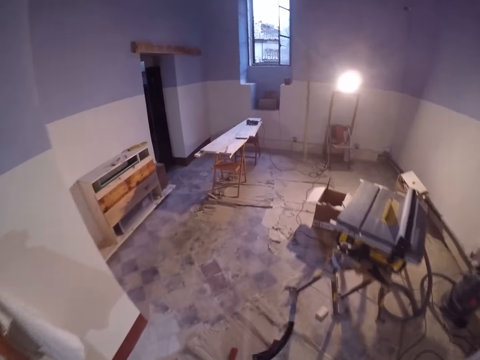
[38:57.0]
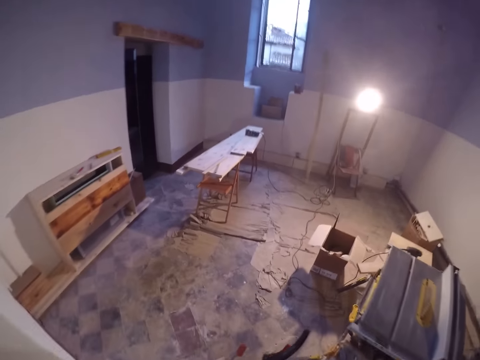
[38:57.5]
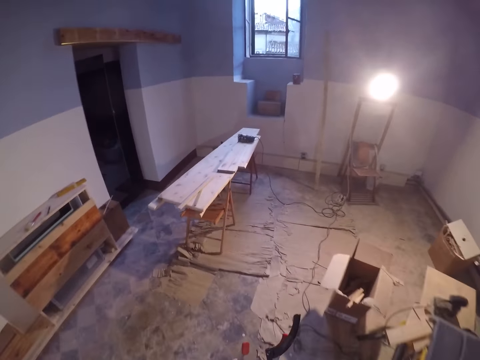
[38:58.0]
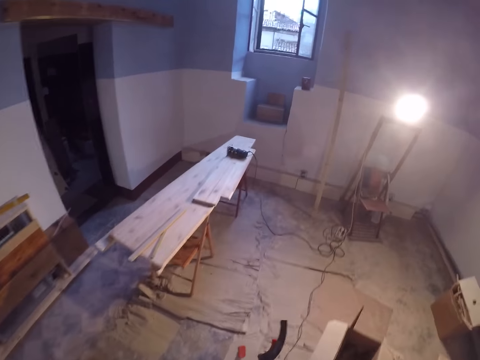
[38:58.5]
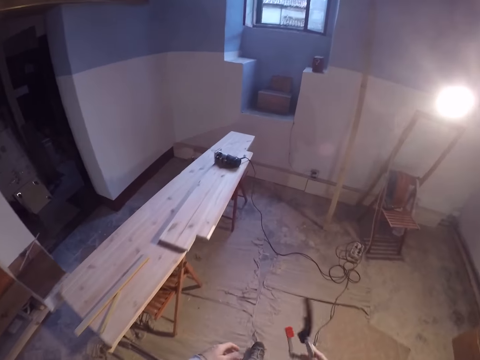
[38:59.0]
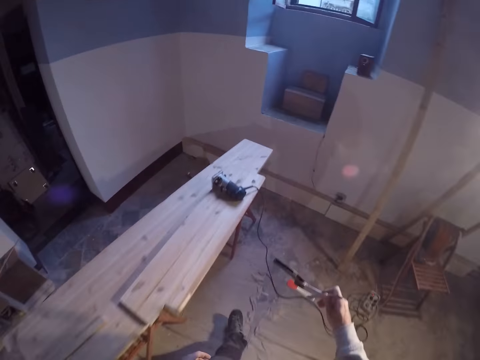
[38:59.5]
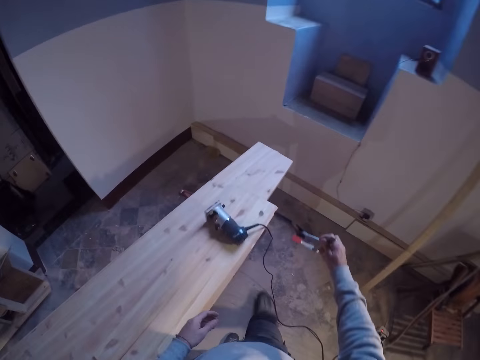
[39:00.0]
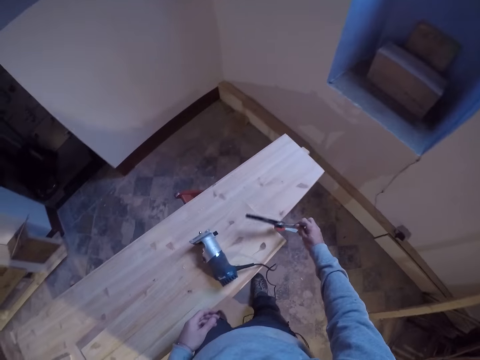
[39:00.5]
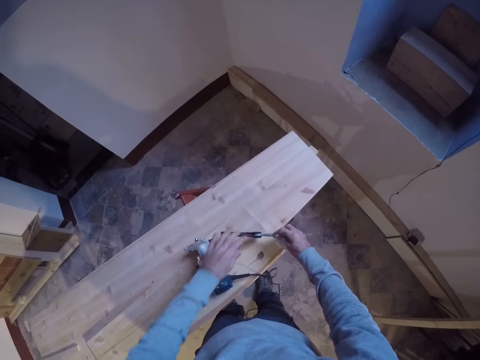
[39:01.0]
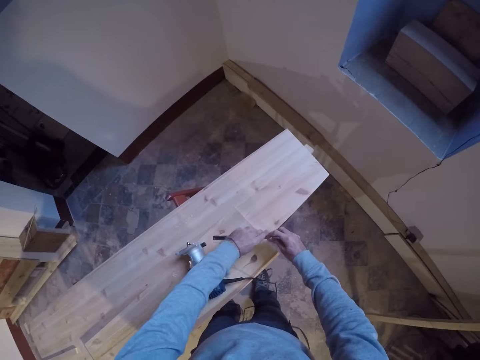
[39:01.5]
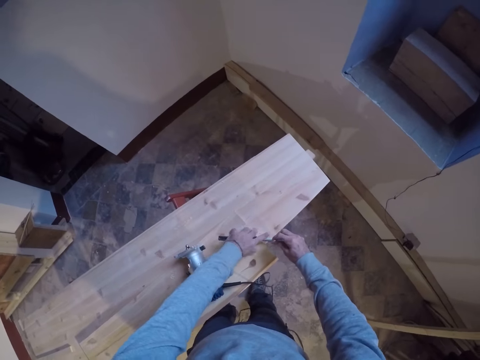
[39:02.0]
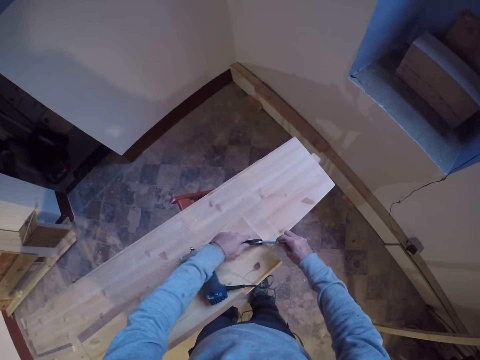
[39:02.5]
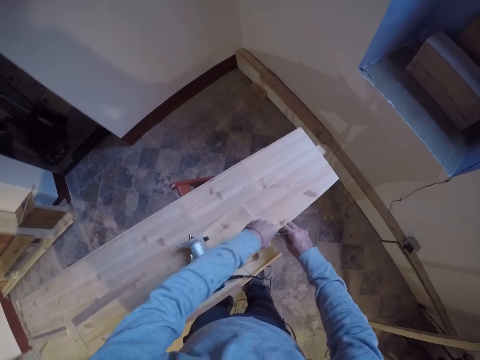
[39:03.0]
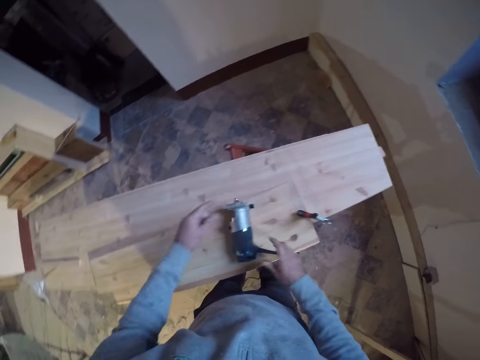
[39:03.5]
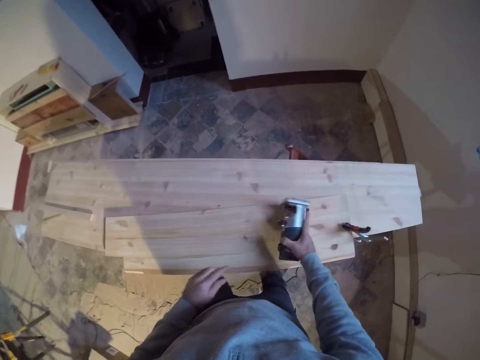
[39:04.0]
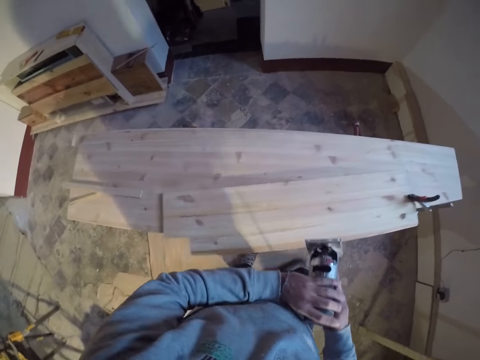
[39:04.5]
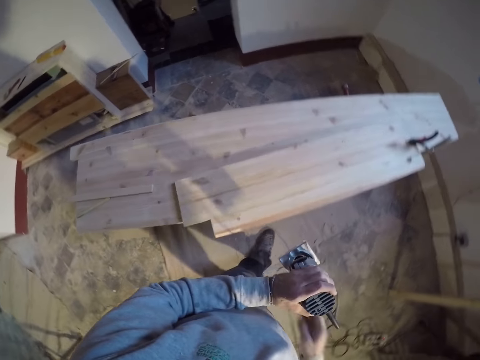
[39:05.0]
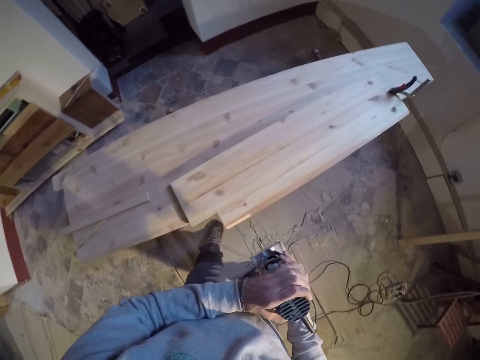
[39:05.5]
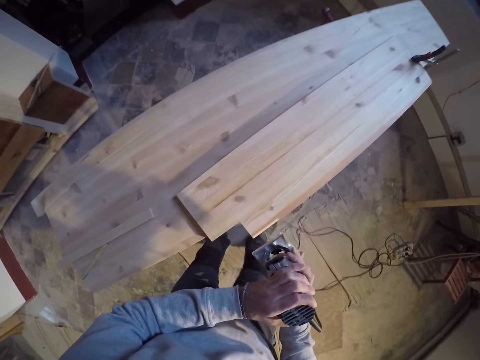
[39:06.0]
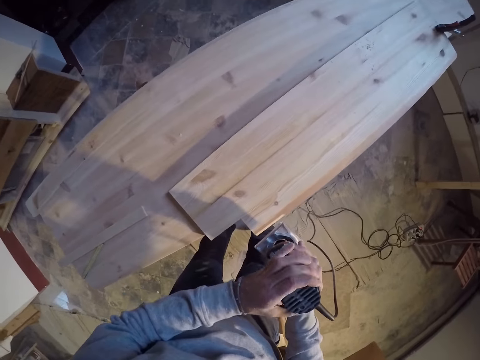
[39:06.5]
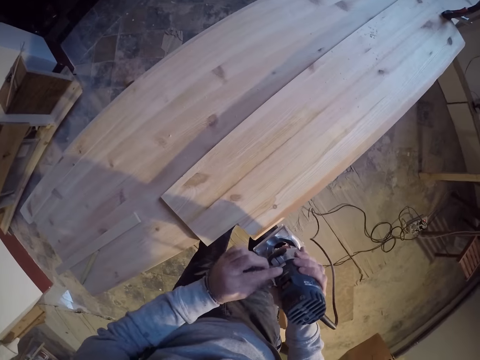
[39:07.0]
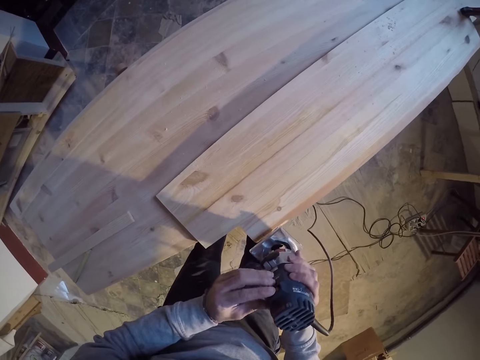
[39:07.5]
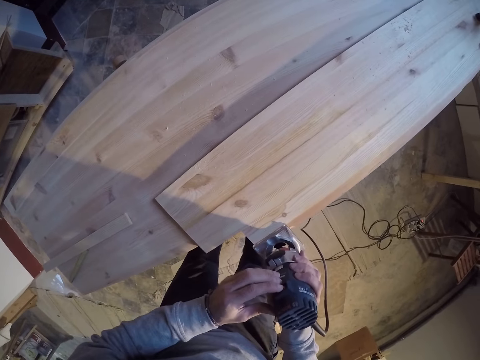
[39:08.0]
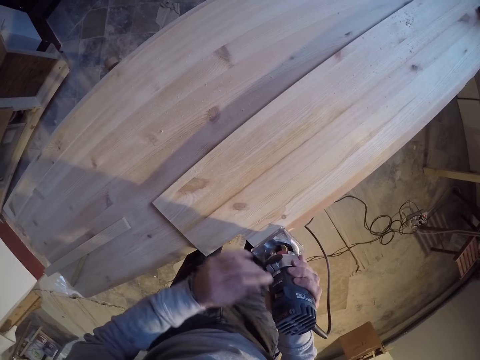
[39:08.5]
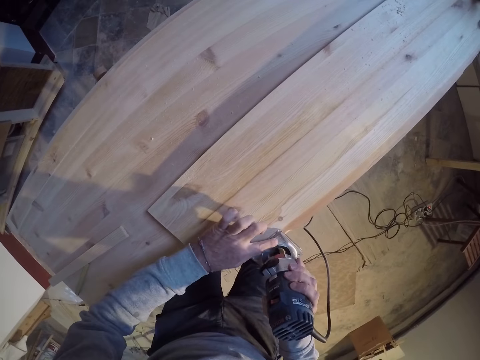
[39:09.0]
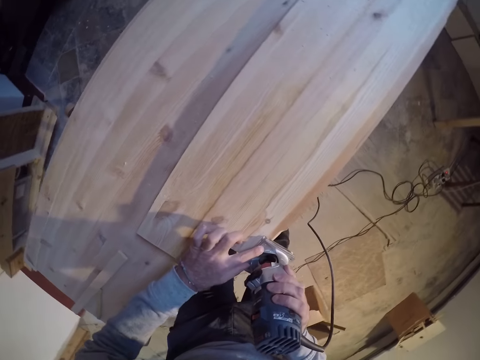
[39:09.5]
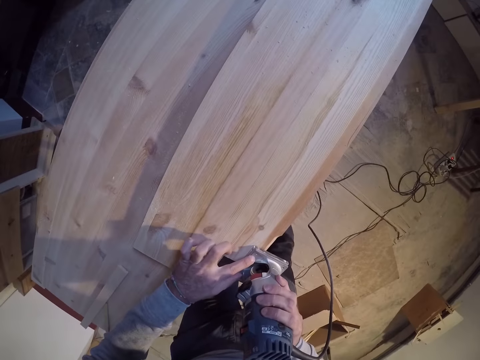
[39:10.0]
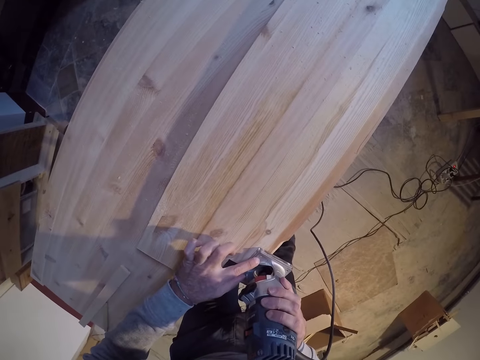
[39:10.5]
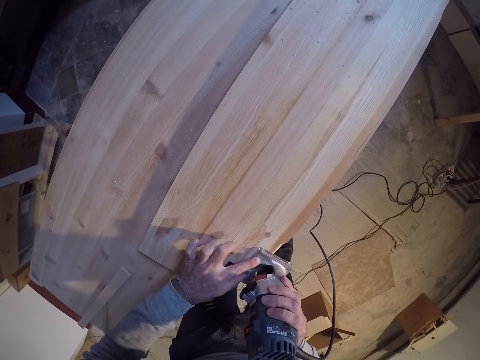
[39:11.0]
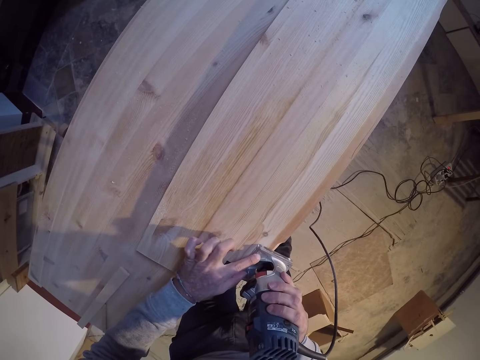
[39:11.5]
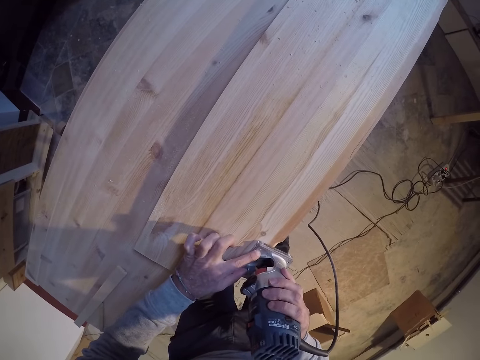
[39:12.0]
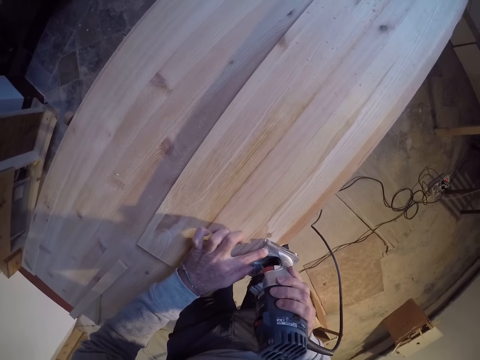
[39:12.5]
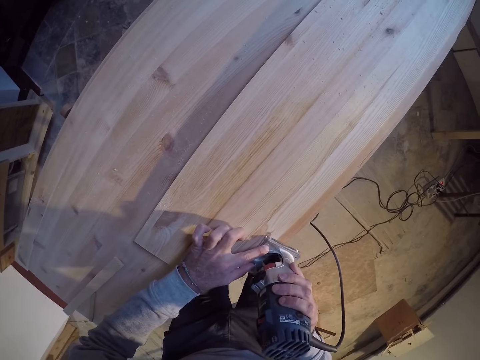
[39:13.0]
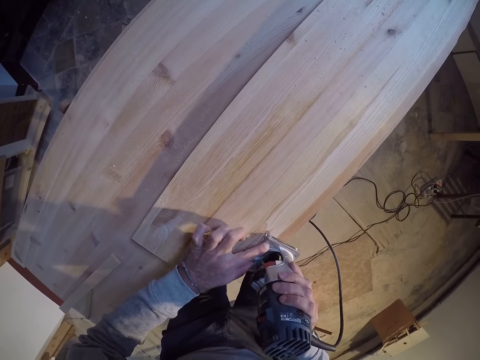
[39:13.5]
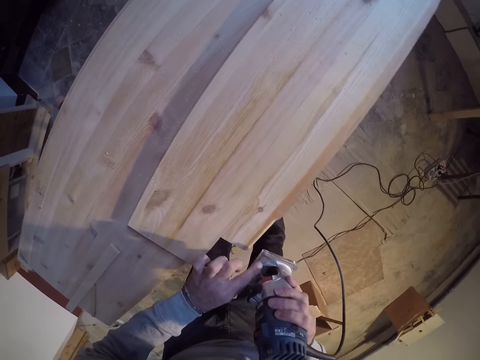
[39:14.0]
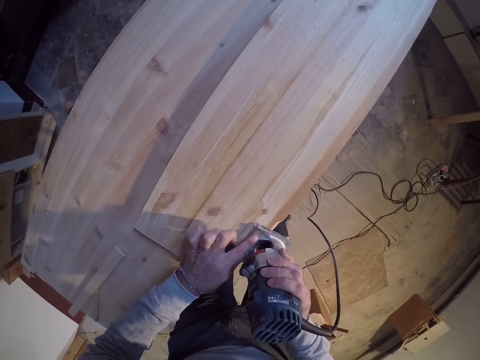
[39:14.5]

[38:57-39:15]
The camera wearer clamps the wood piece on the work bench with the clamp in both hands. He picks up the edge trimming machine on the wood piece with his right hand. He presses the switch of the machine with his left hand. He trims the edge of the wood piece with the machine in his right hand. He supports the machine with his left hand.

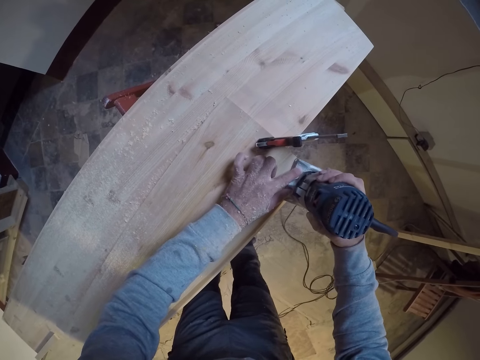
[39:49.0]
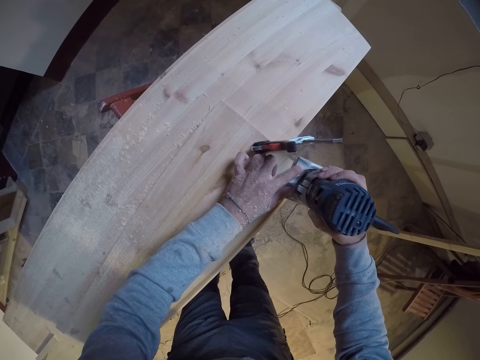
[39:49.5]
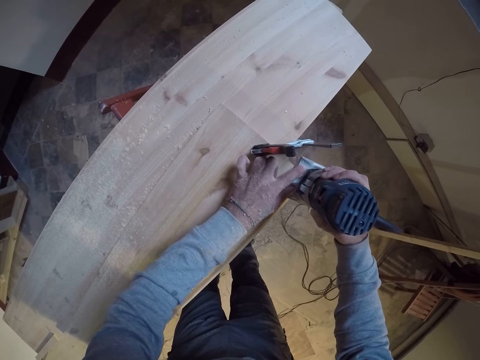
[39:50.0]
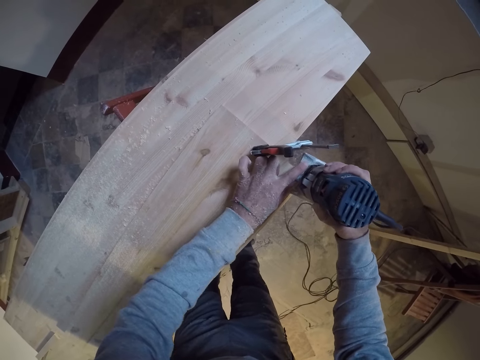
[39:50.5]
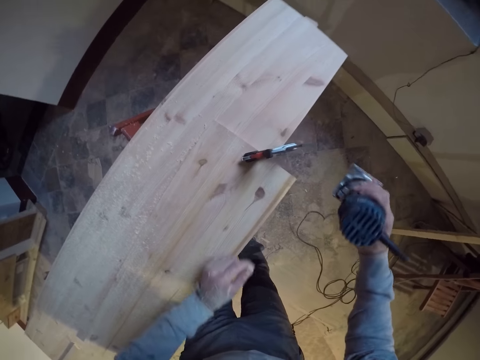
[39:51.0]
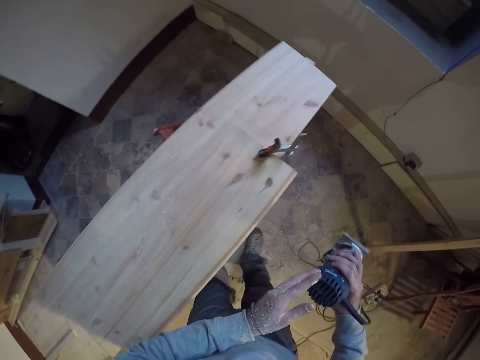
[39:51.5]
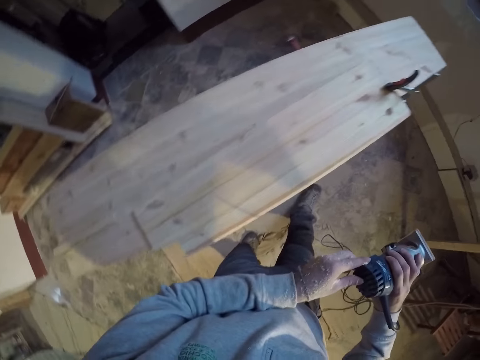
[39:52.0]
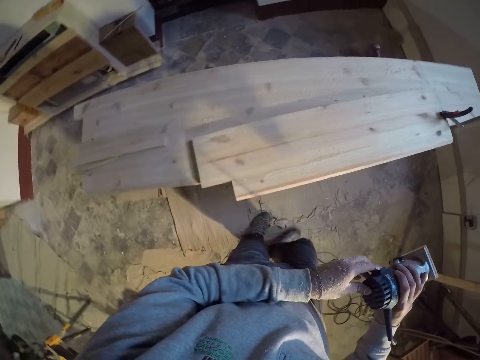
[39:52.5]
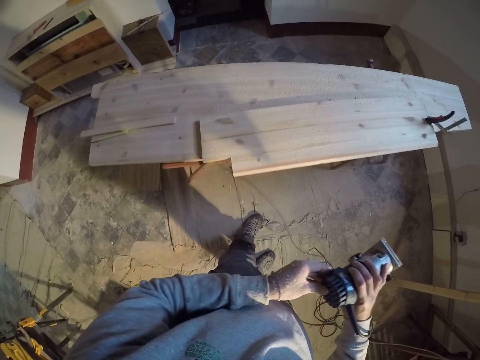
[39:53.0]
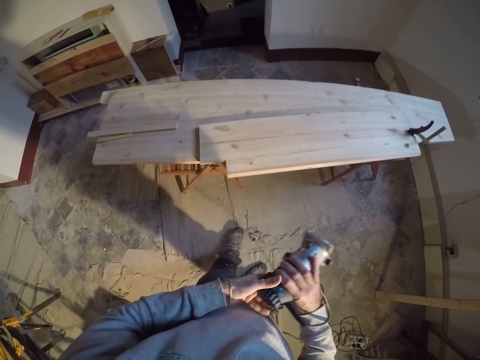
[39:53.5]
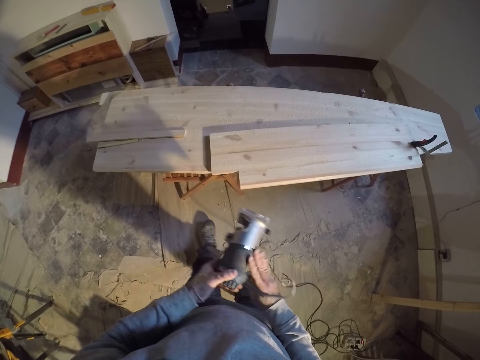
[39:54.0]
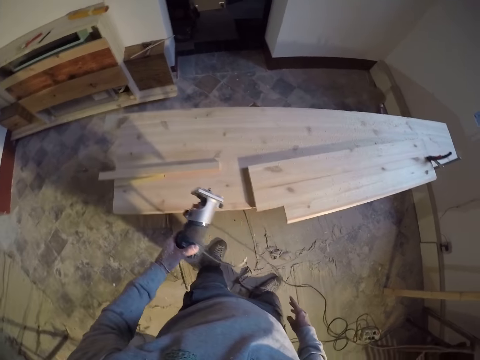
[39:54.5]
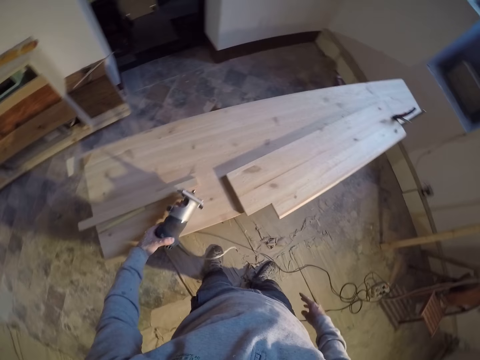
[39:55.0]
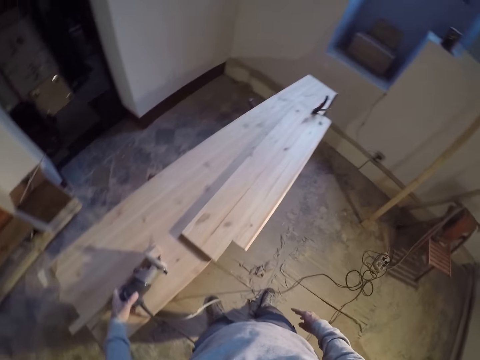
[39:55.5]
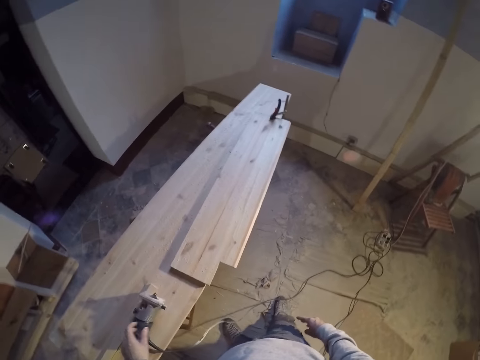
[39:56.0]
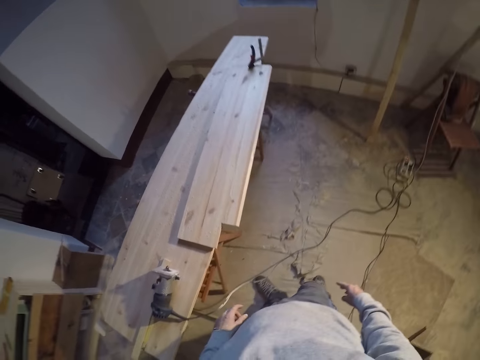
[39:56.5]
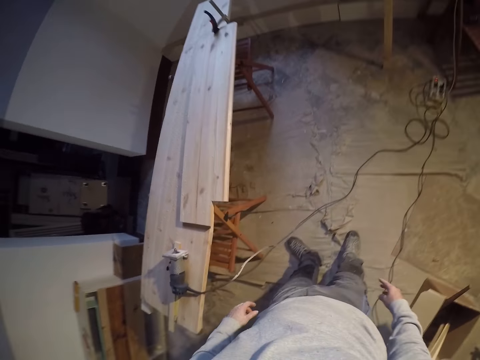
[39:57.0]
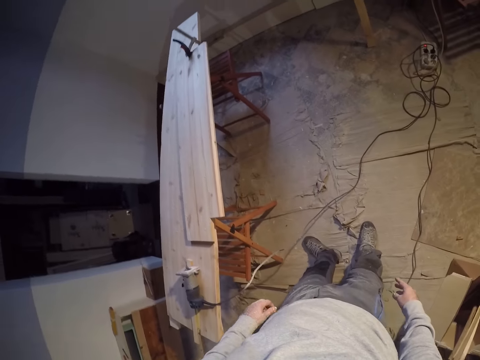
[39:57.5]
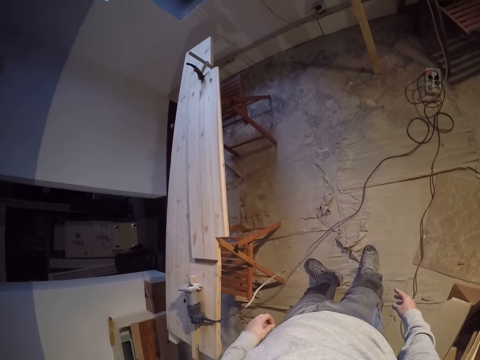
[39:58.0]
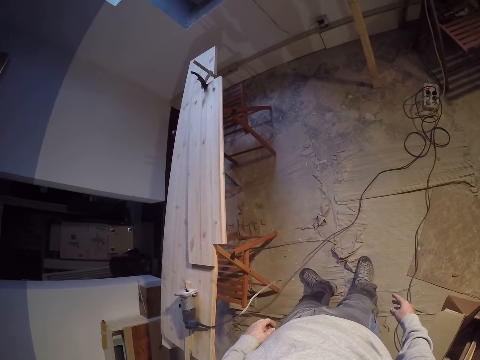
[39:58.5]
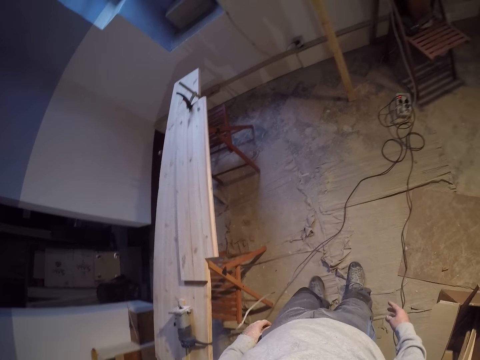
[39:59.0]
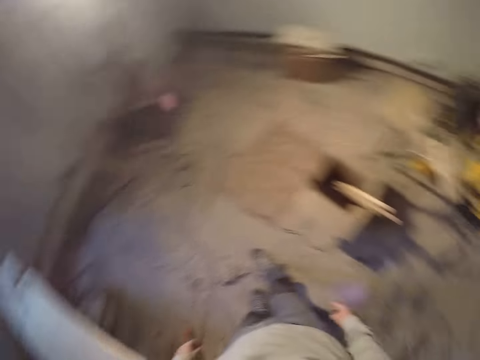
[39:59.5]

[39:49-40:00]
The camera wearer removes the machine from the wood piece with his right hand. He holds the wood cutter machine. He turns off the wood cutter machine. He moves the wood cutting machine on the other hand. He drops the machine on the work bench with his left hand.
